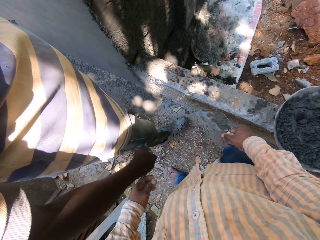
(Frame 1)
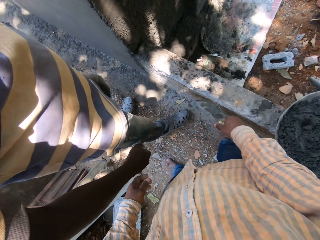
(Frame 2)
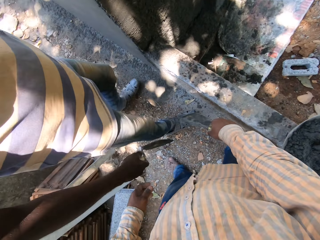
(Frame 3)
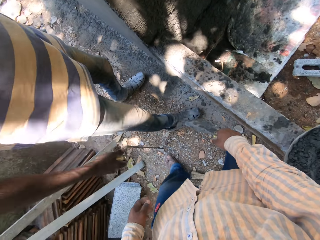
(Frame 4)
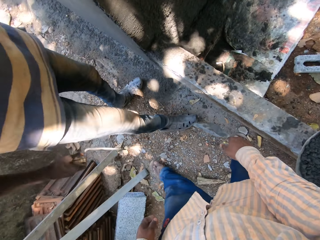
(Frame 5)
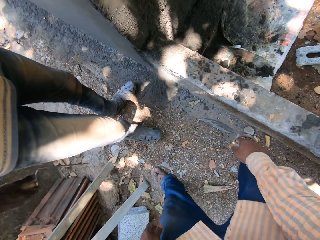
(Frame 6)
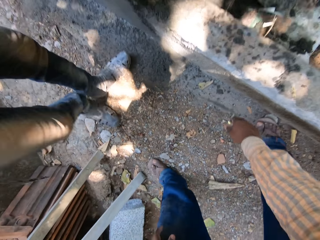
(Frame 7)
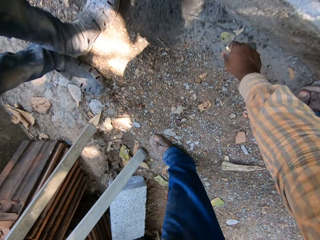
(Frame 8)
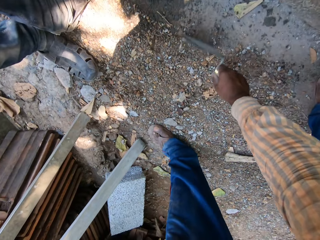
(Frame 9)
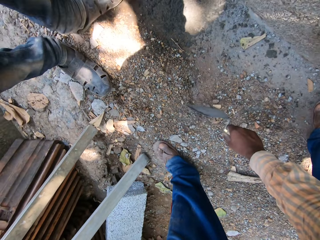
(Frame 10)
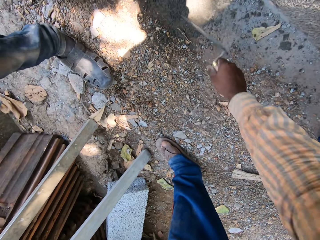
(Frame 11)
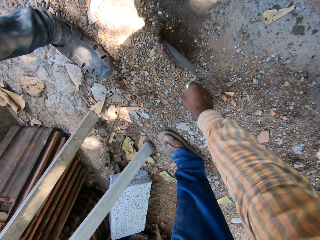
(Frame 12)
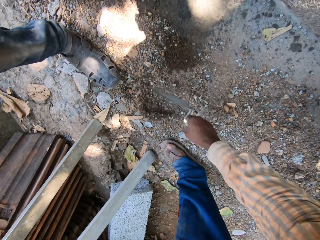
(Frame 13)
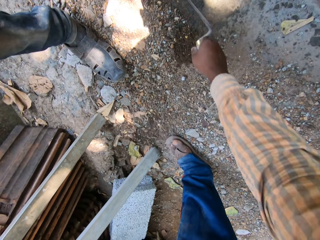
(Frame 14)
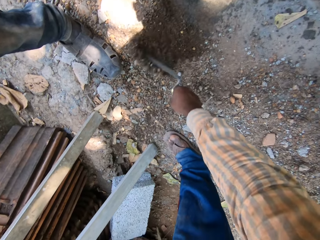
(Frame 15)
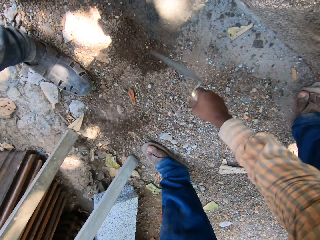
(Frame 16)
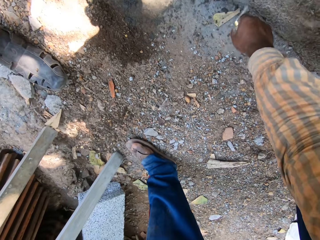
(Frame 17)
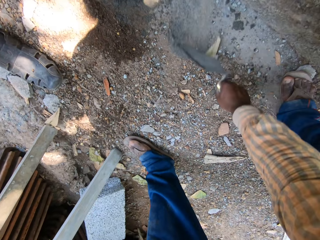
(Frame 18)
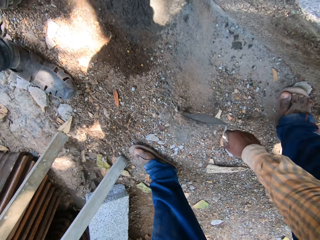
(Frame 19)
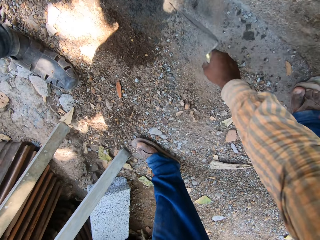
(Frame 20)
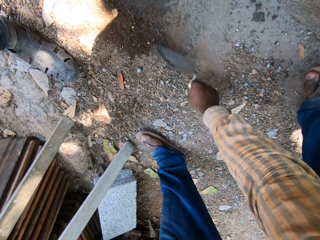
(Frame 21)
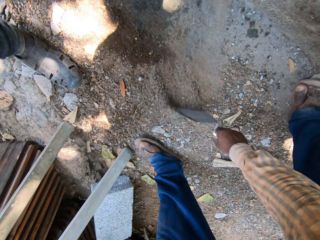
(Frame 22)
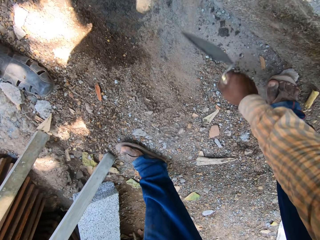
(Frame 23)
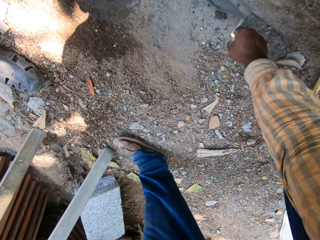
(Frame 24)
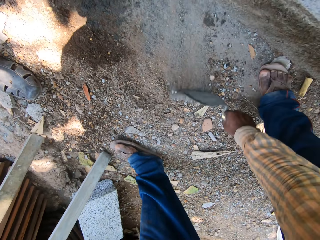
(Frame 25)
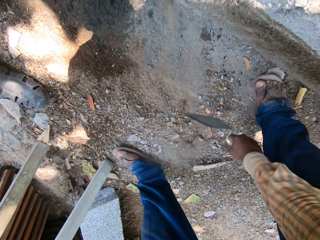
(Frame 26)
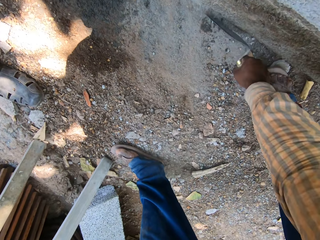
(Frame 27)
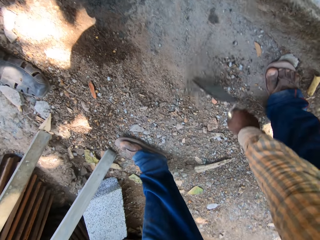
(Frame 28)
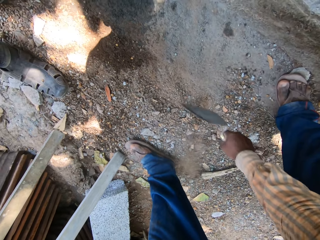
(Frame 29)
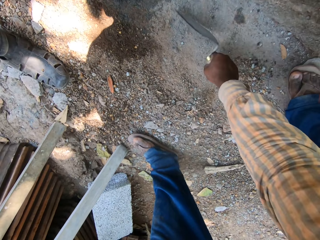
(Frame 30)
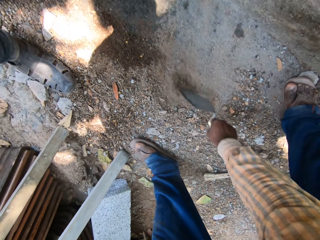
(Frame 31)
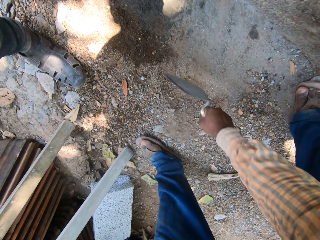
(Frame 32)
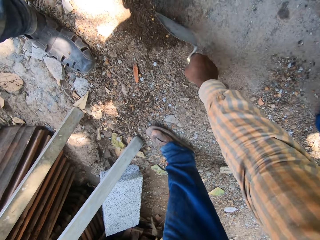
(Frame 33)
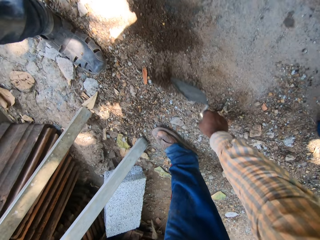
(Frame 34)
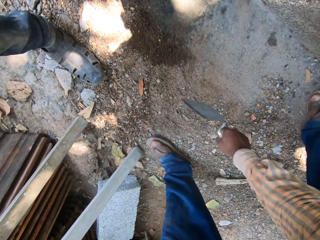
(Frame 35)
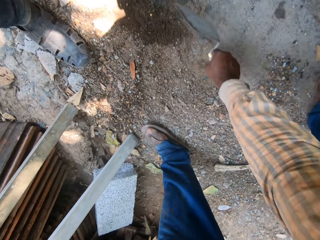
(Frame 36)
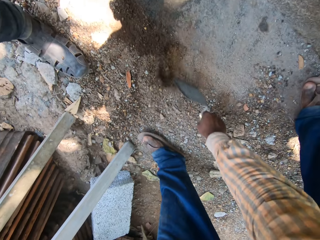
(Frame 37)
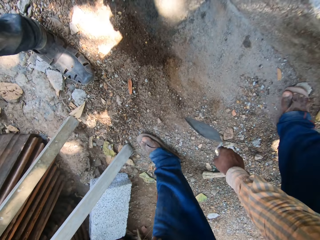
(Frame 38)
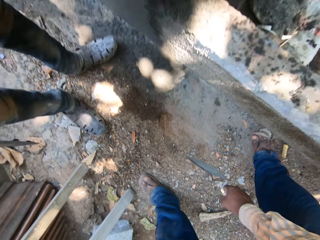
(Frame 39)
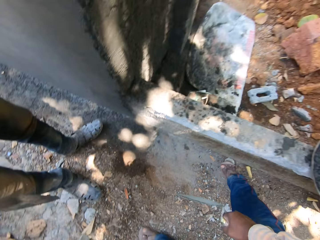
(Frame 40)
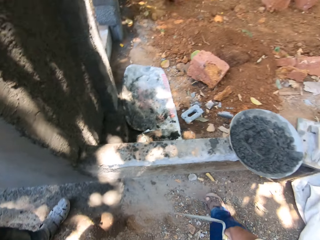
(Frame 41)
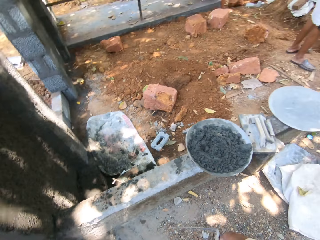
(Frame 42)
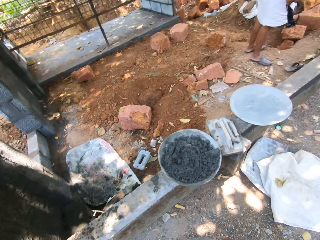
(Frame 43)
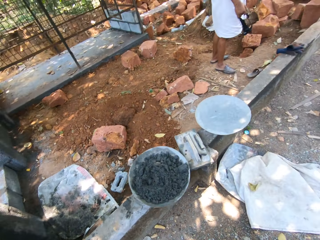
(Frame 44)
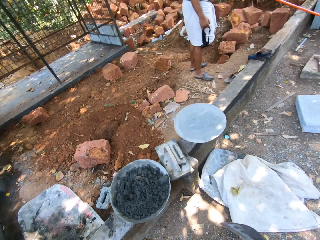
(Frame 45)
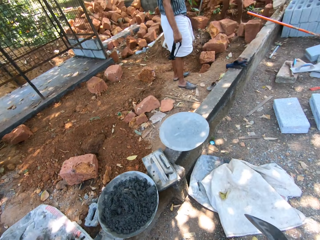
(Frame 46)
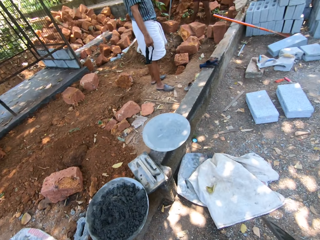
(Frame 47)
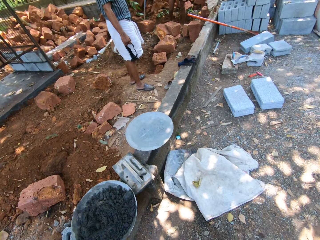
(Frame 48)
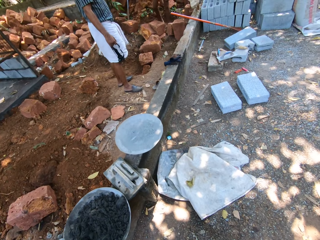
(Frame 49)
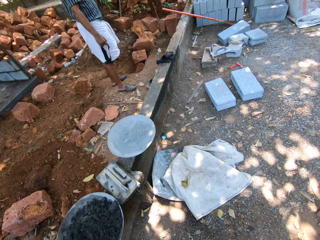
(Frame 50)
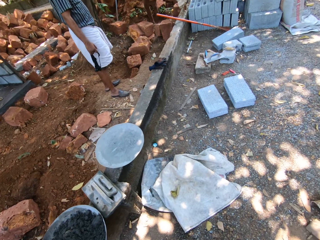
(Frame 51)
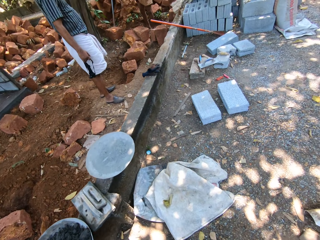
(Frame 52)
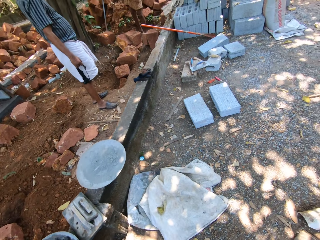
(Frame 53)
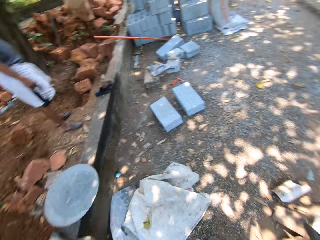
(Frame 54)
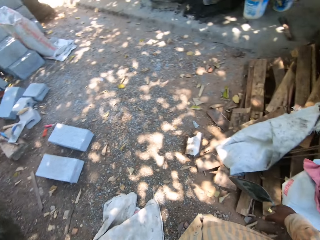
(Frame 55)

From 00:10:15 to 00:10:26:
The camera wearer moves sand on the ground with the trowel in his right hand. He collects the sand with the trowel. He looks around.

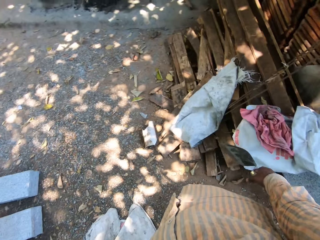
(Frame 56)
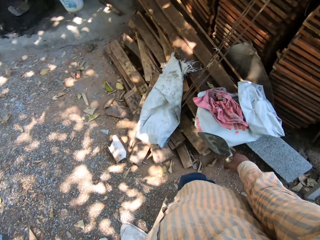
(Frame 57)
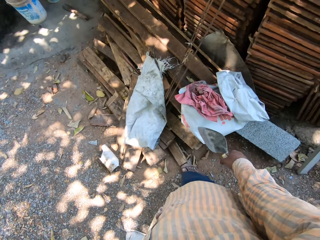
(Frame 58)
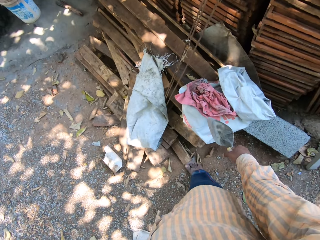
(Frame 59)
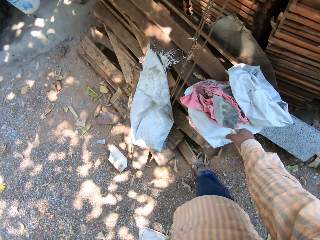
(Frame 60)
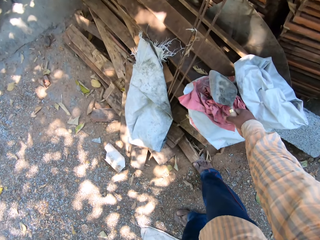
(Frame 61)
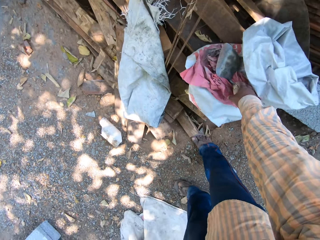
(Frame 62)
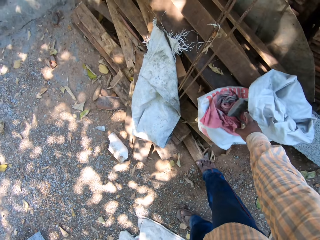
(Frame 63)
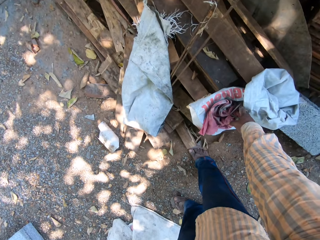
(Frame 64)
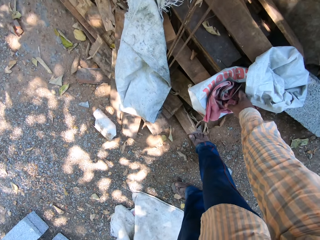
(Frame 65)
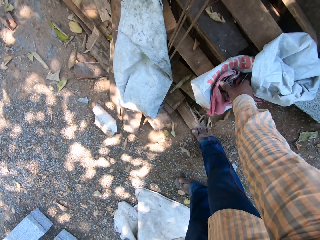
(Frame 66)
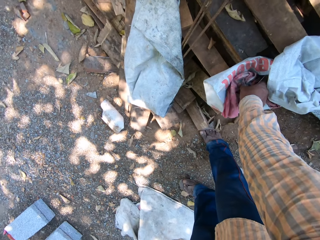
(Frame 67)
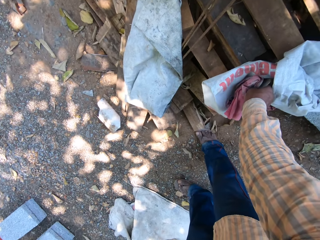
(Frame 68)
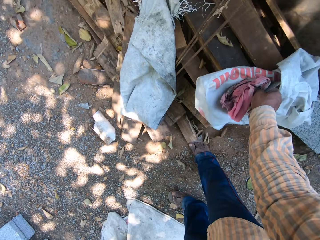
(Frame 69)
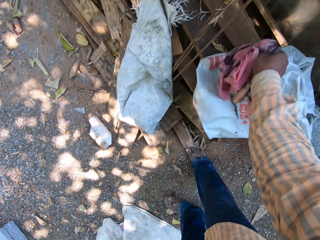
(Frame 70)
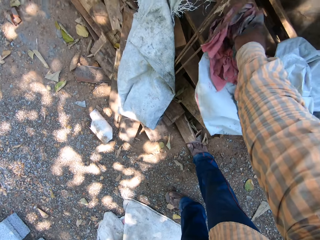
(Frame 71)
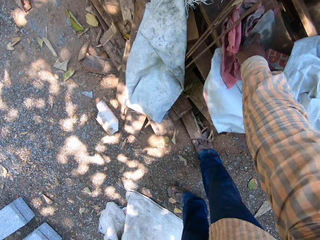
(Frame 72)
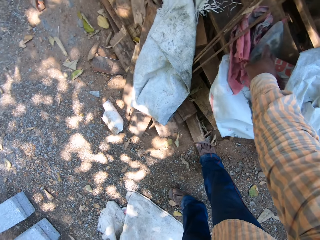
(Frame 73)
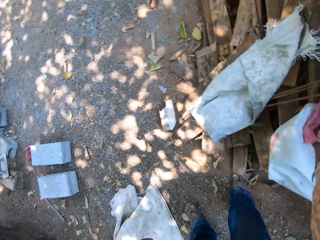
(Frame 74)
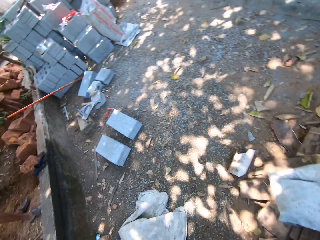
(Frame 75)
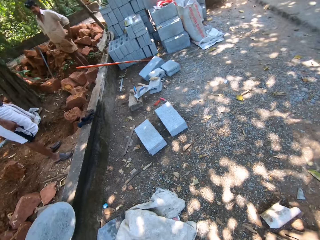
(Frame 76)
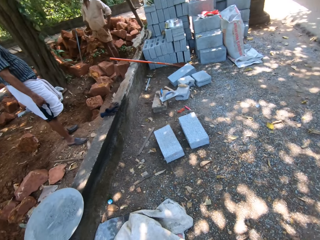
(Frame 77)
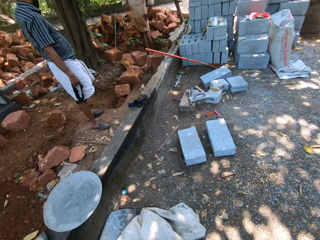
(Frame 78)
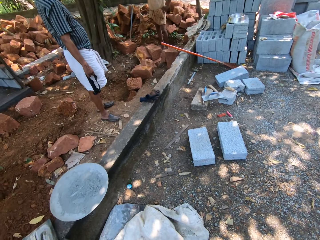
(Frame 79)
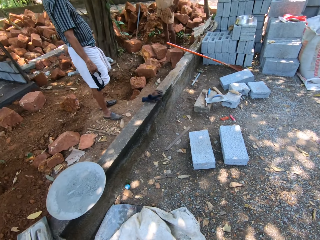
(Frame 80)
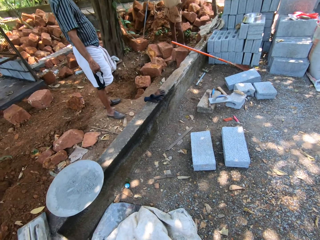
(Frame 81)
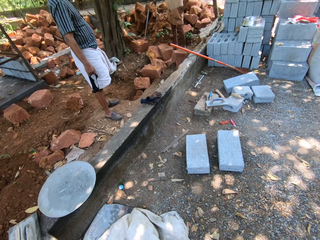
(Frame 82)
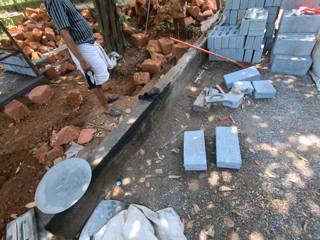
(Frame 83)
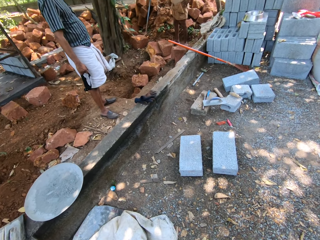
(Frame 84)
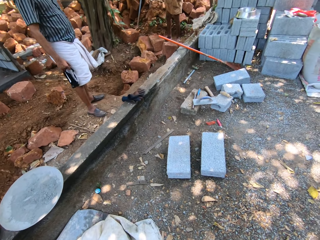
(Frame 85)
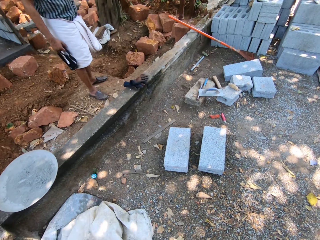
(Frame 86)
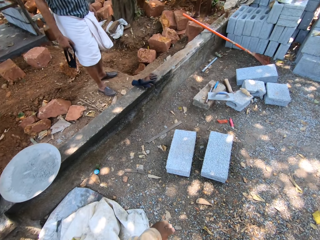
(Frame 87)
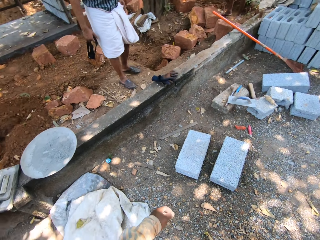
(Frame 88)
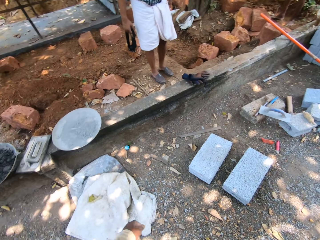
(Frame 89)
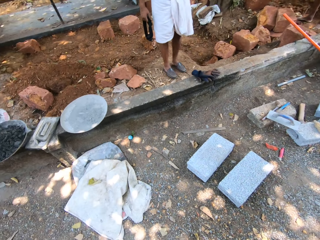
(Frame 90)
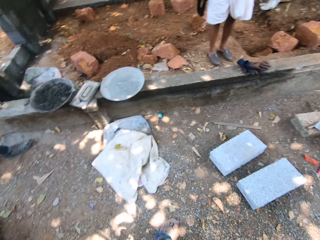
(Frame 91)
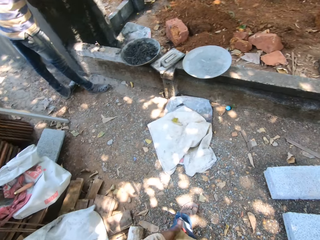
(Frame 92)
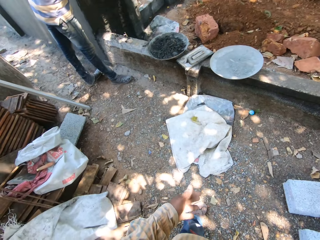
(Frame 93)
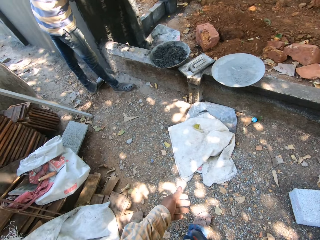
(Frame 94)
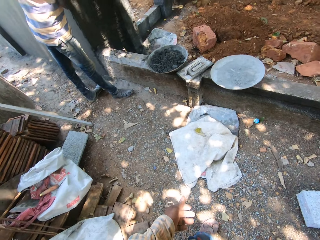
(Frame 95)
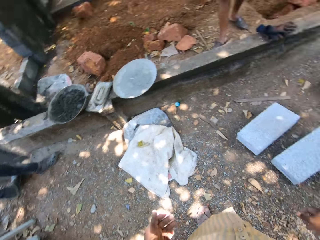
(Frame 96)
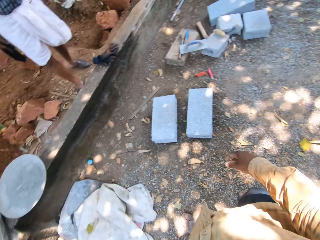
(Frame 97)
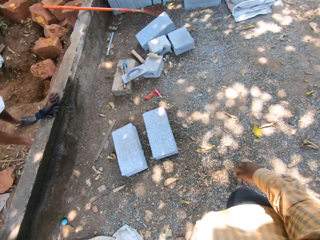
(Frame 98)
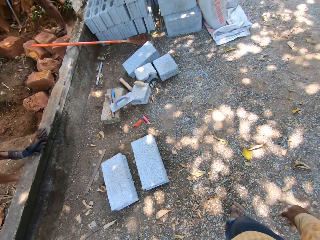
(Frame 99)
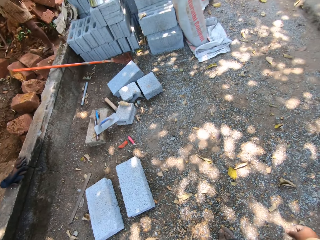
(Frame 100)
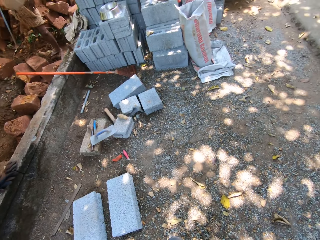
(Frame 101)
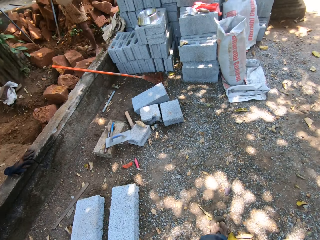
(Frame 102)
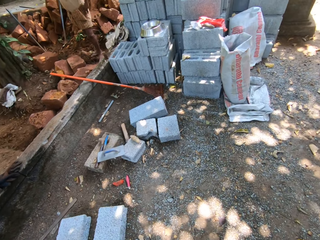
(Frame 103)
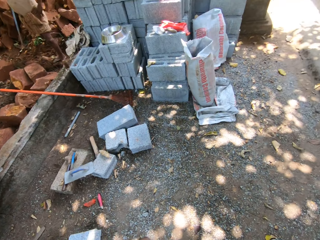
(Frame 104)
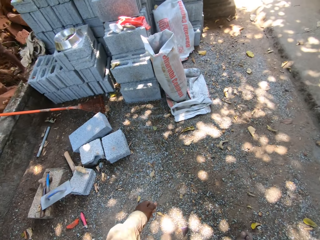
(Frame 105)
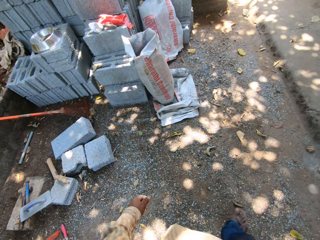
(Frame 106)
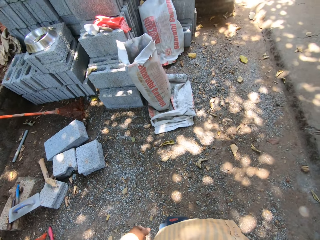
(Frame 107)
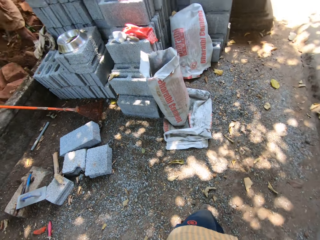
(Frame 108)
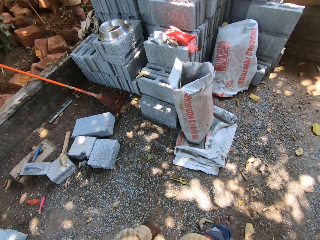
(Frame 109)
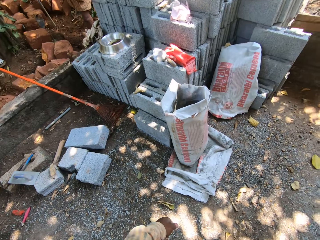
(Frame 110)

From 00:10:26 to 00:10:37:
The camera wearer turns around. He drops the trowel on a bag with his right hand. He adjusts the trowel, a rag and the bag with his right hand. He takes the piece of cloth. He turns around. A man converses with another man.
